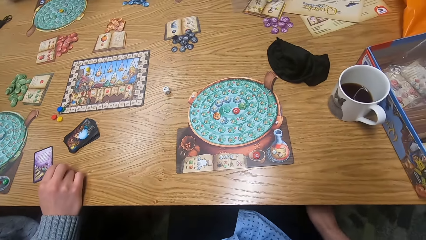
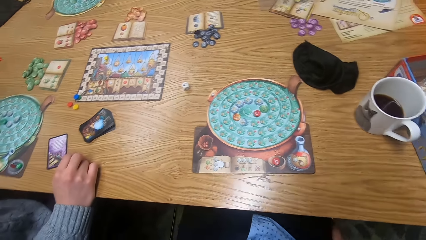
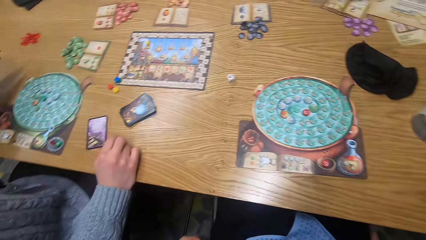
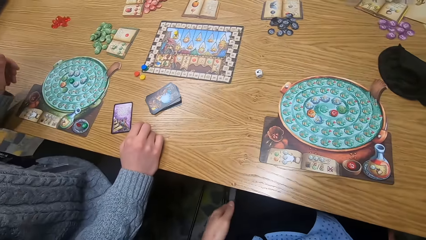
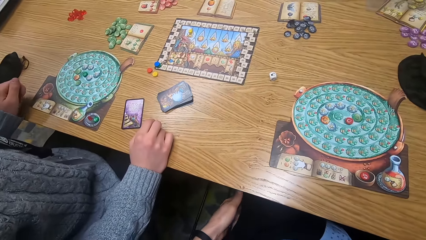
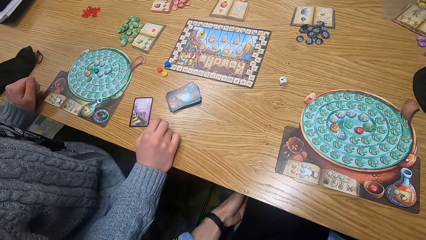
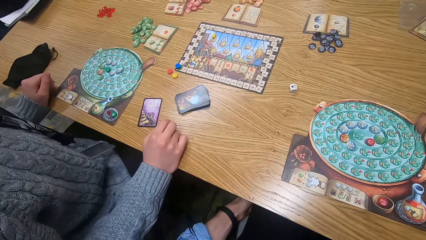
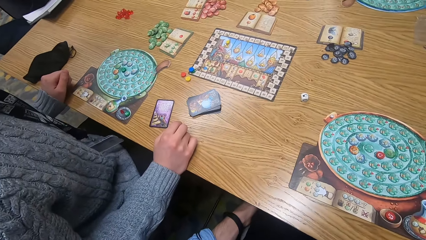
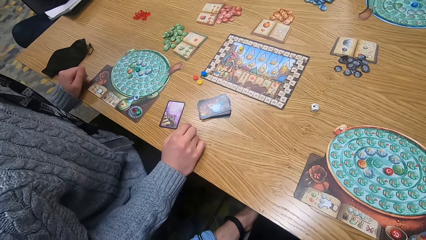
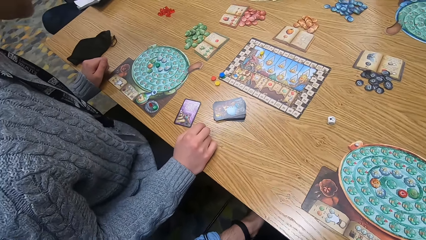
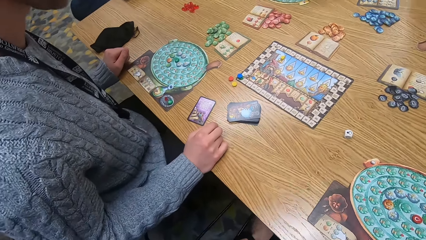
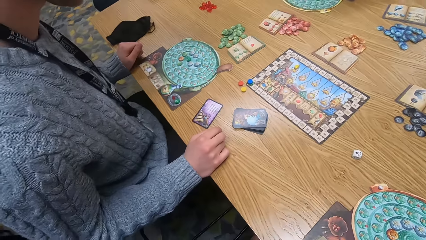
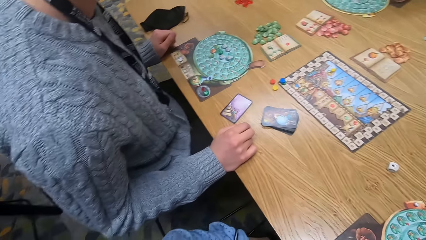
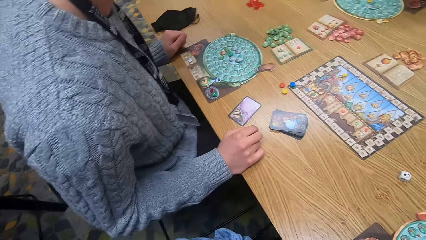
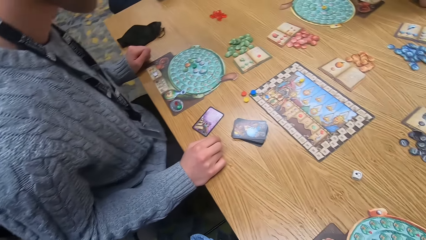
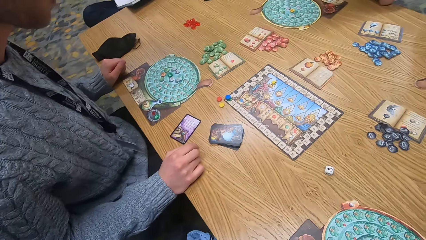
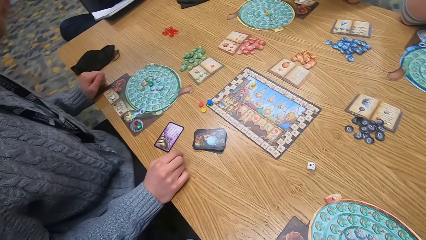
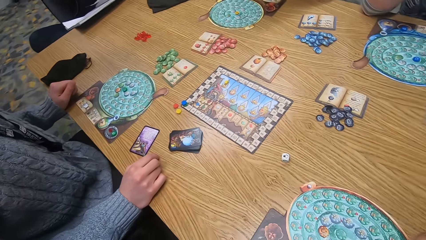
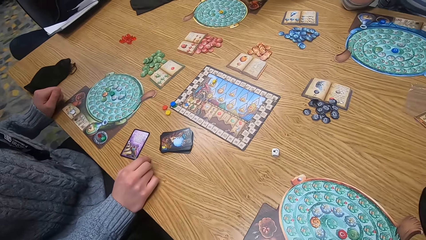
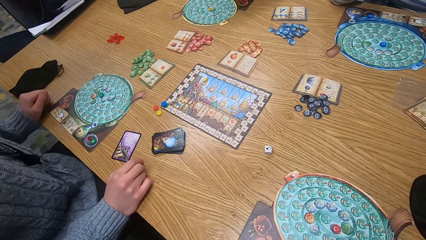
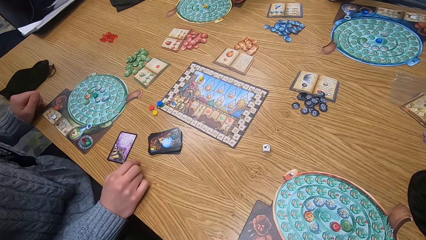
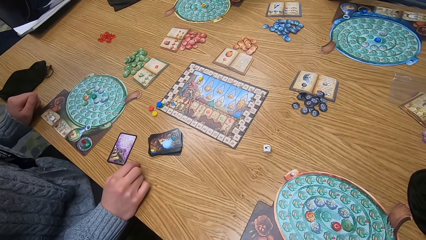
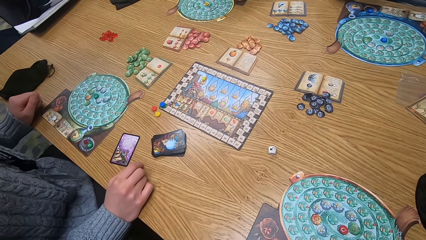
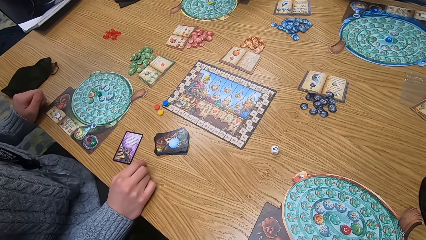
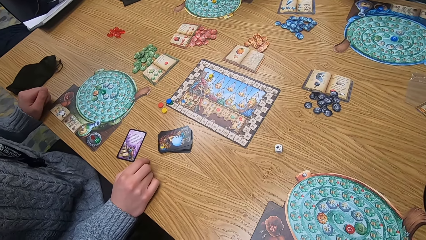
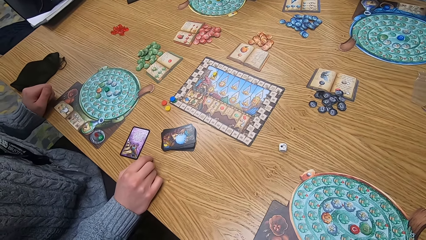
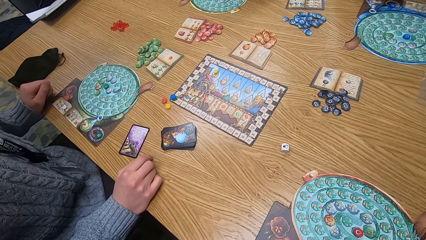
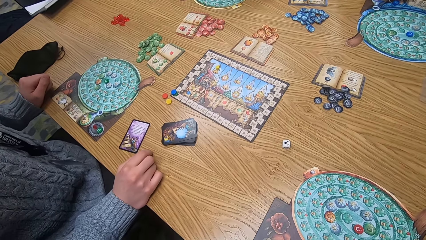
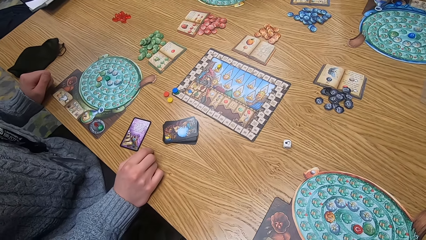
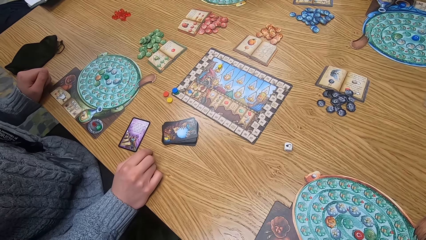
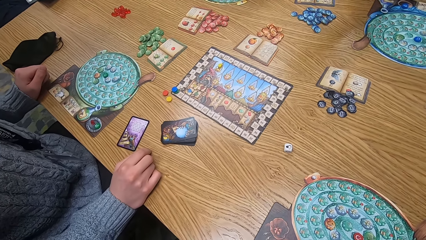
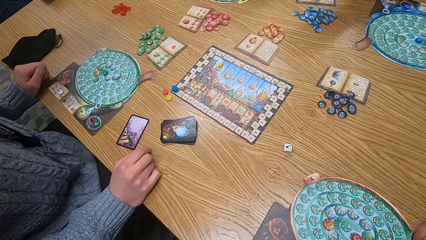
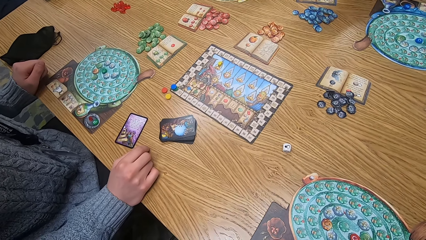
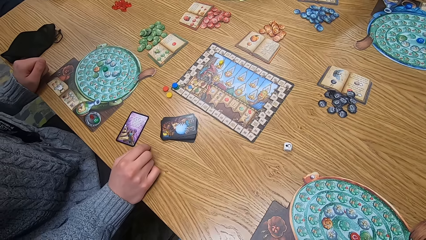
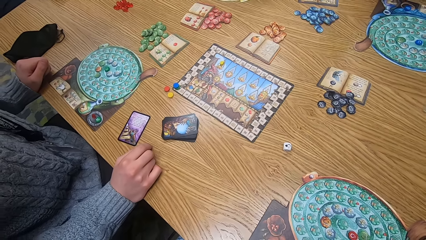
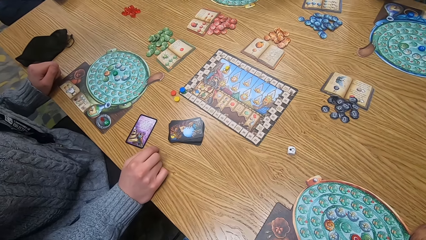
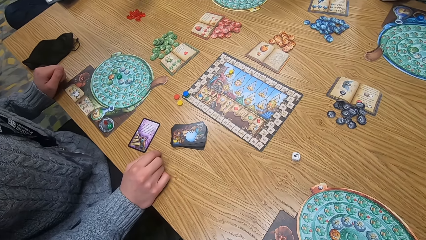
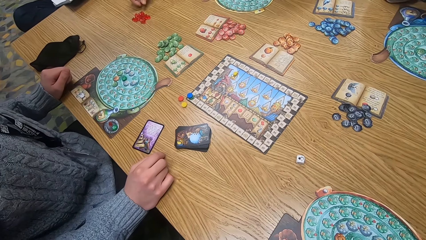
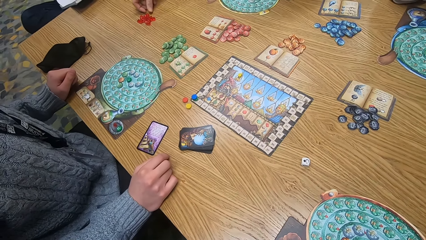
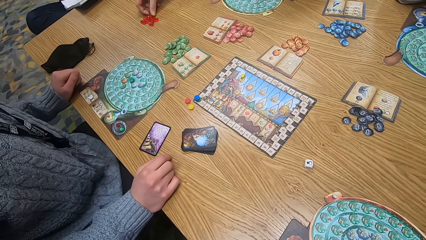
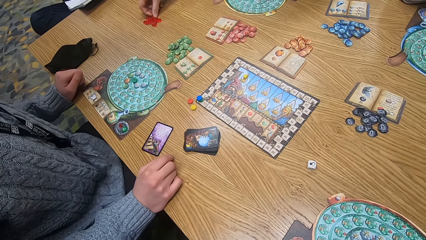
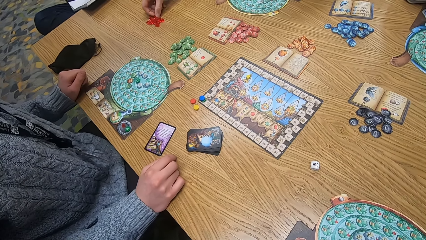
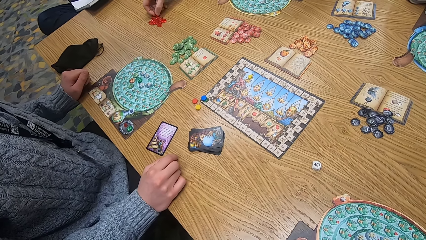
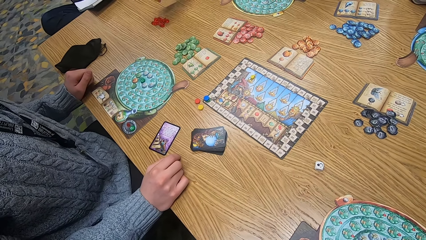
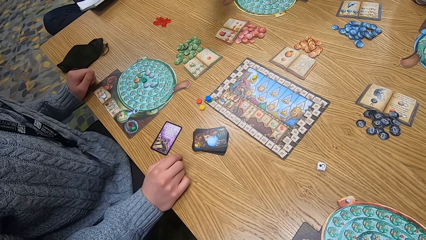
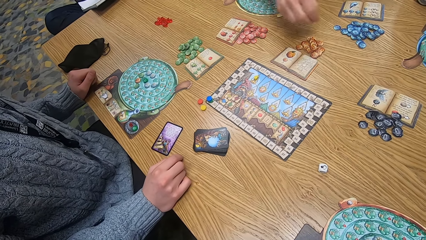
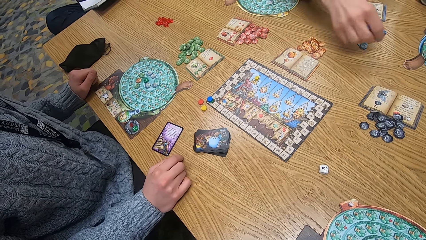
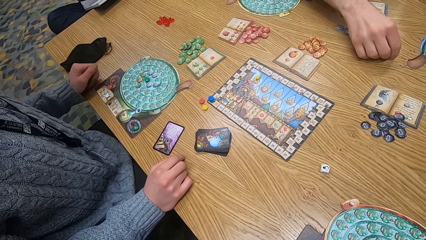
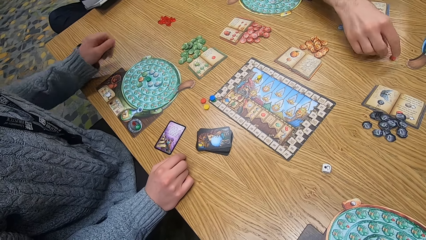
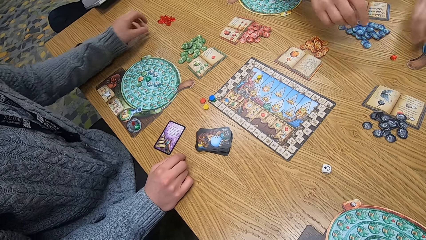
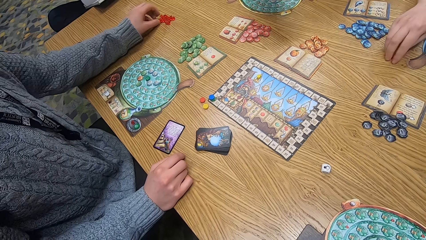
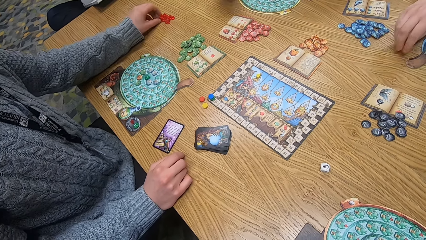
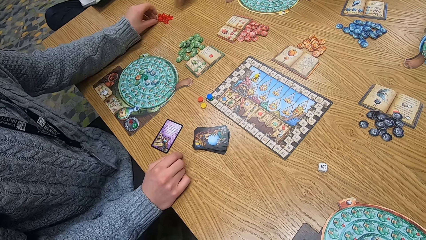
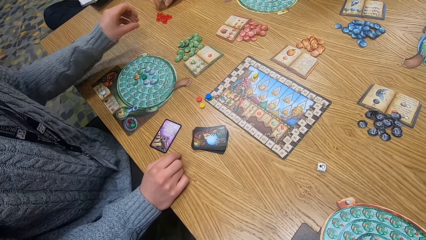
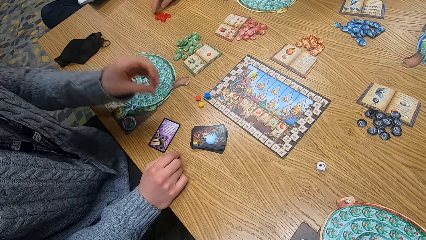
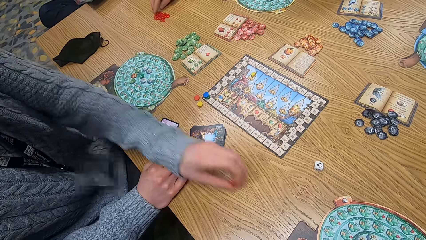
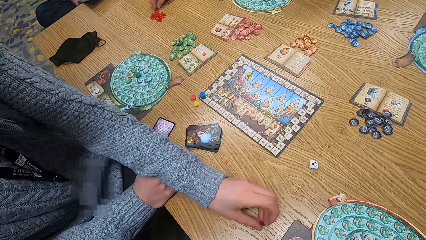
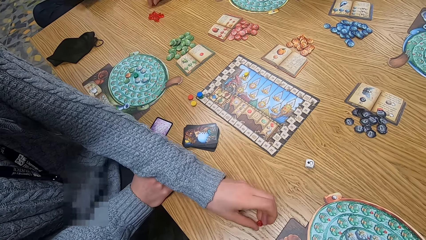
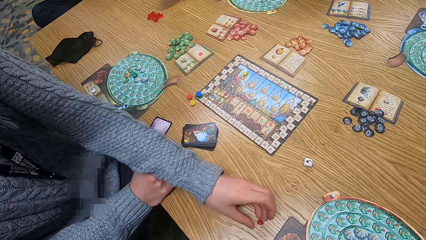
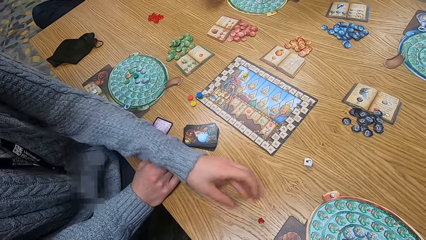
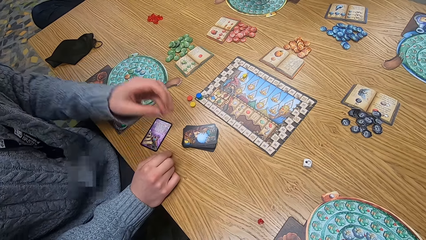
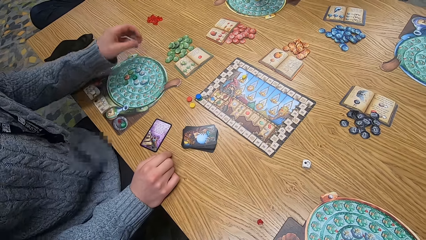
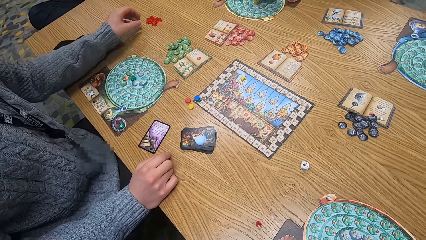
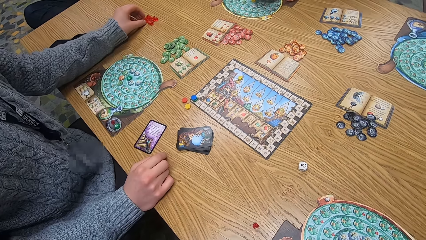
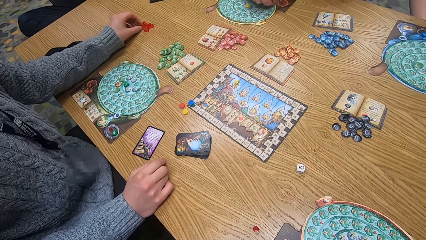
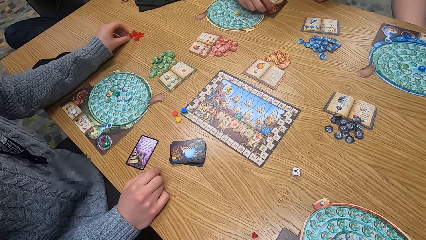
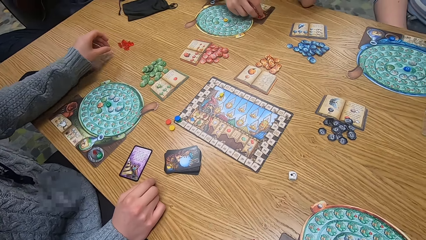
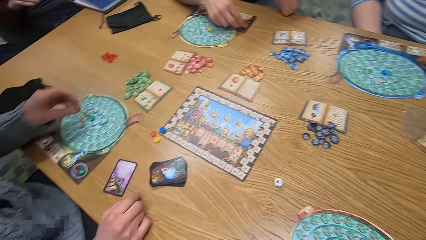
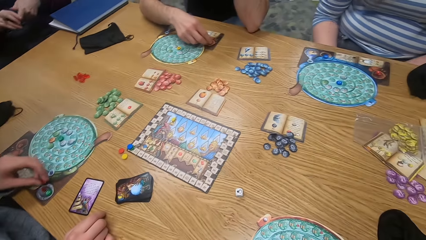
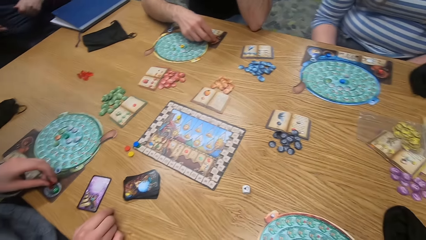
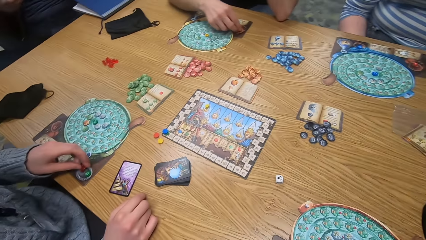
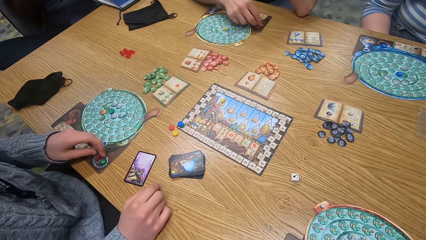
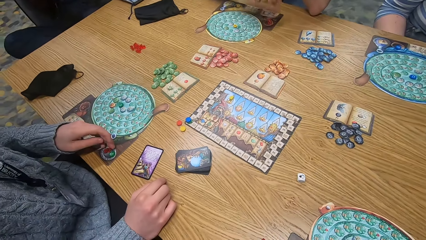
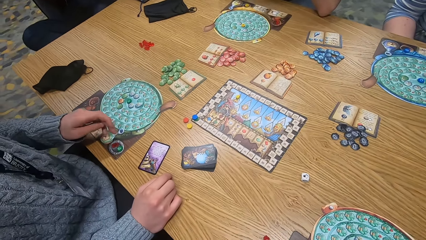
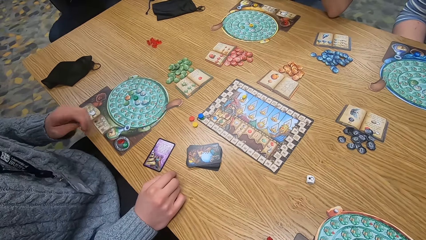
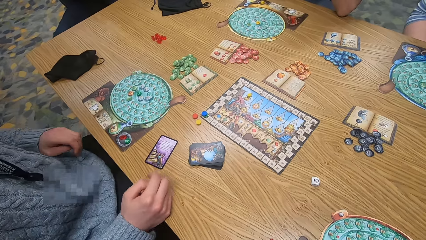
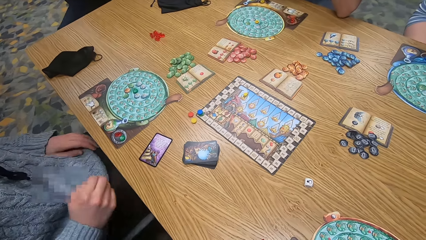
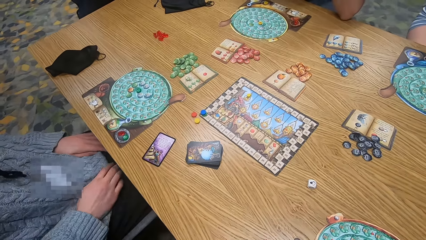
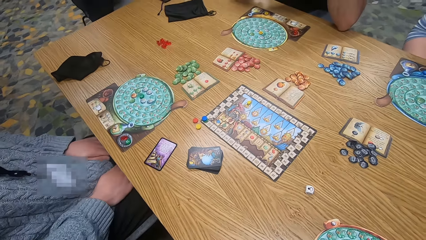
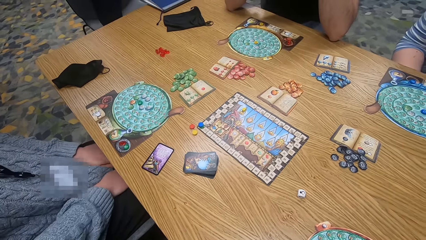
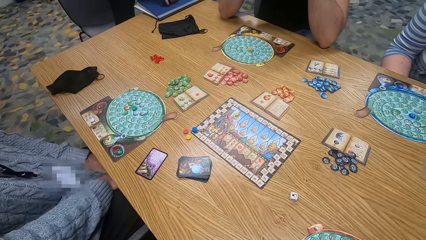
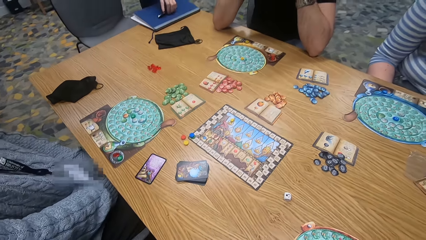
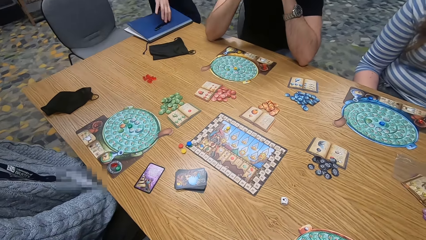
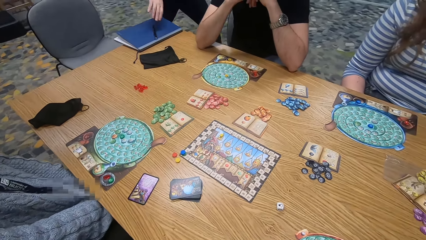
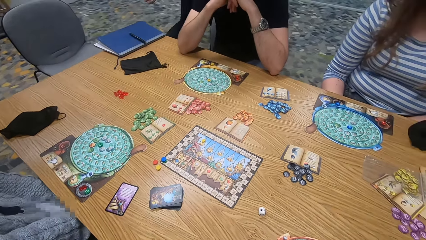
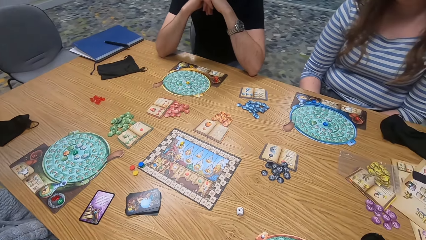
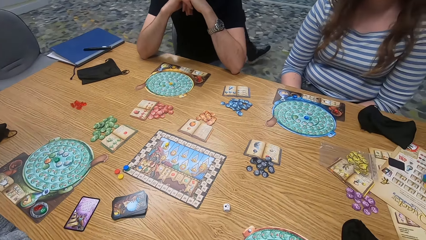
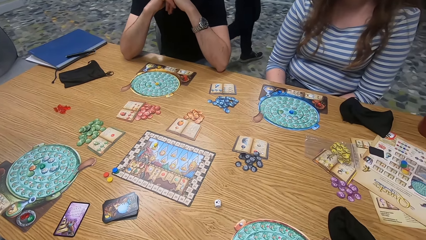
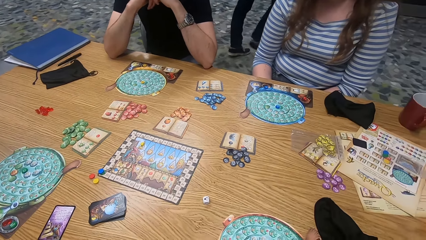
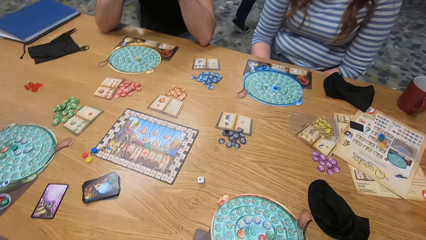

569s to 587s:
A man picks a ruby from the table with his right hand. The man drops the ruby on the table with his right hand. Another man picks a ruby from the table with his left hand. A woman picks the ruby from the table with her right hand. The first man picks a ruby from the table with his right hand. The other man drops the ruby on the table with his left hand. The other man picks a ruby from the table with his left hand. The first man drops the ruby on a player board on the table with his right hand. The other man drops the ruby on a player board on the table with his left hand.
